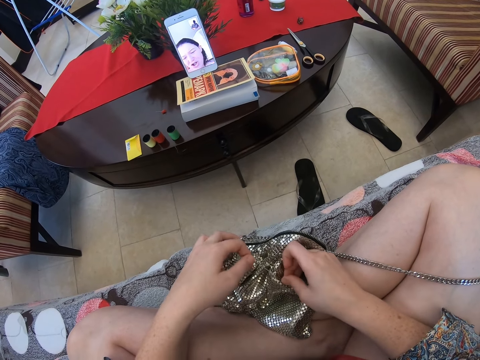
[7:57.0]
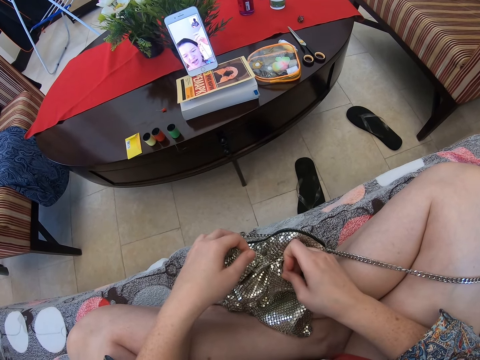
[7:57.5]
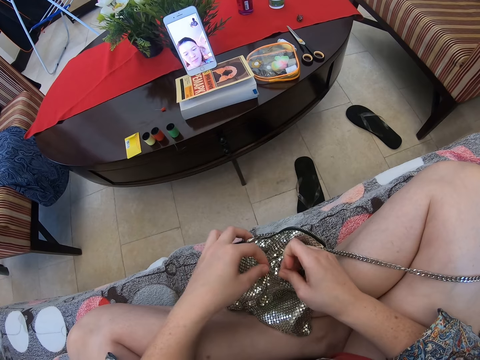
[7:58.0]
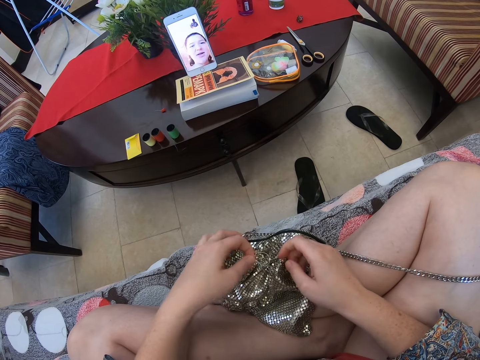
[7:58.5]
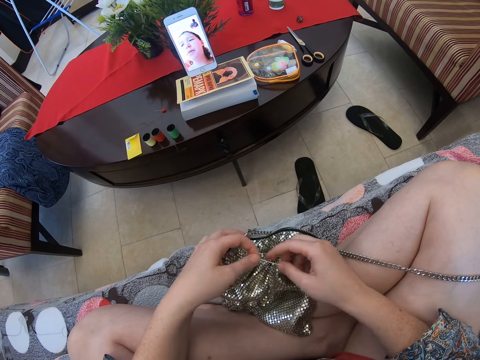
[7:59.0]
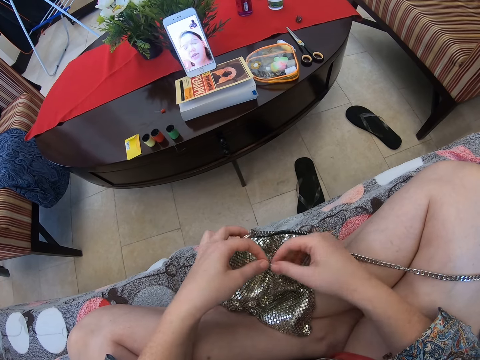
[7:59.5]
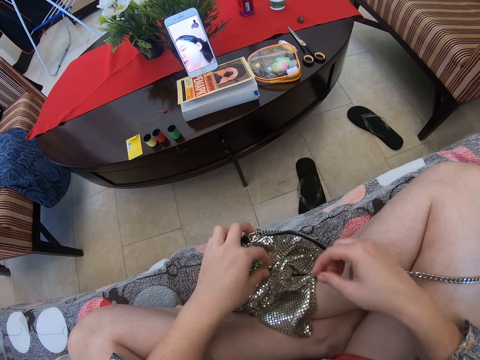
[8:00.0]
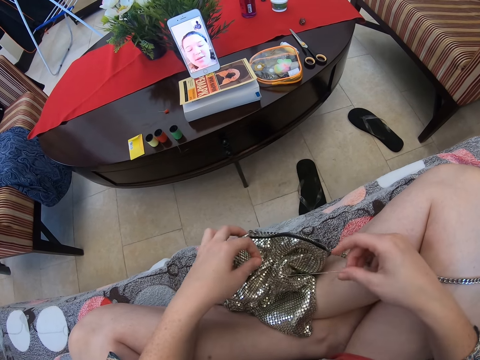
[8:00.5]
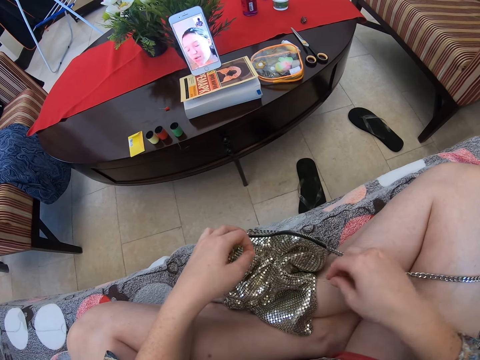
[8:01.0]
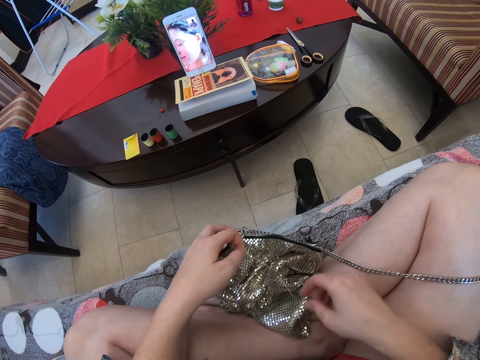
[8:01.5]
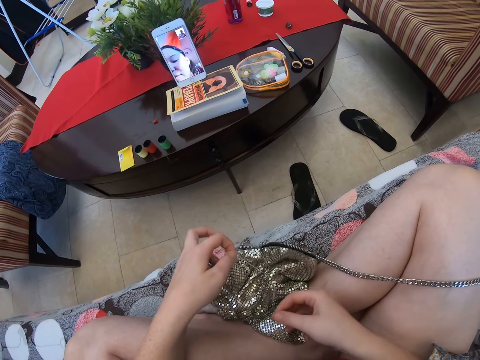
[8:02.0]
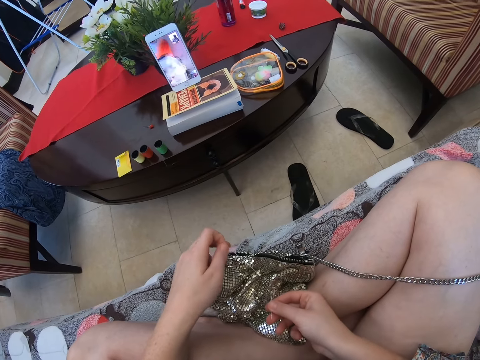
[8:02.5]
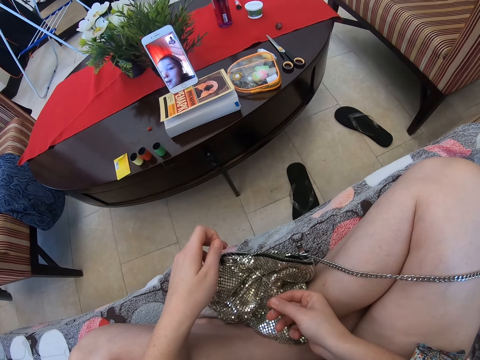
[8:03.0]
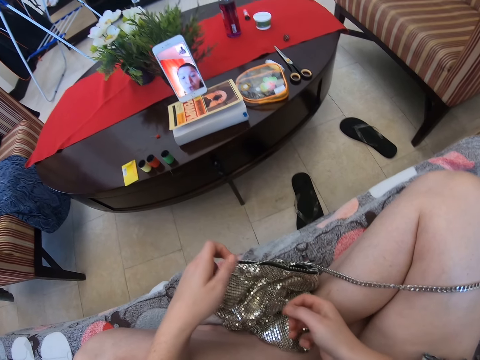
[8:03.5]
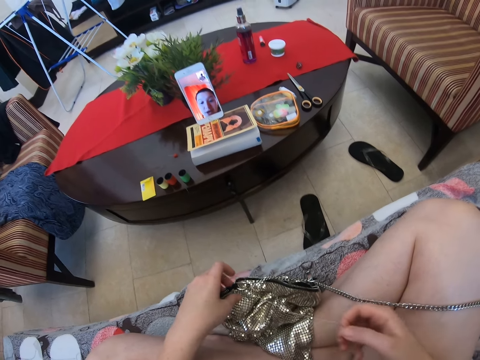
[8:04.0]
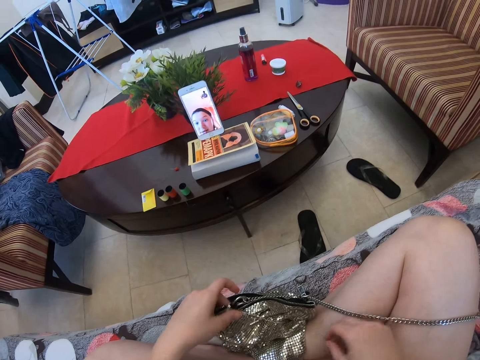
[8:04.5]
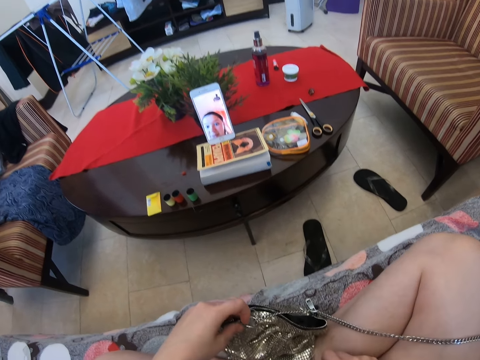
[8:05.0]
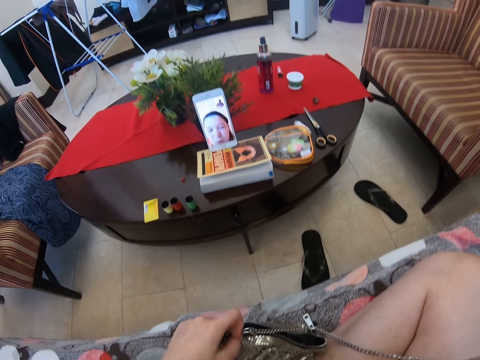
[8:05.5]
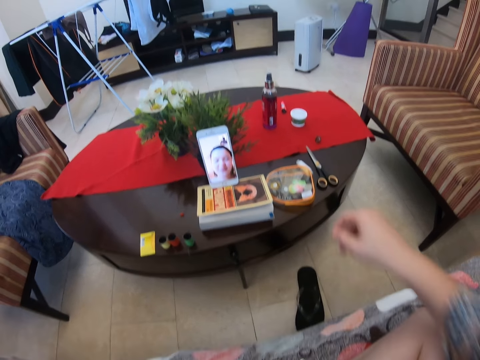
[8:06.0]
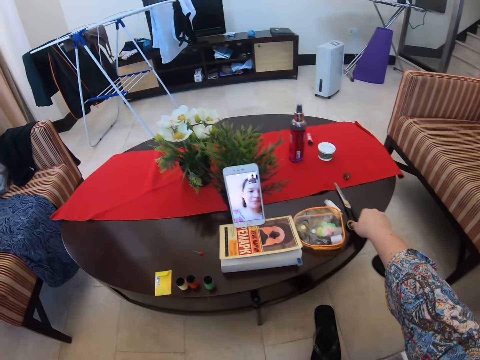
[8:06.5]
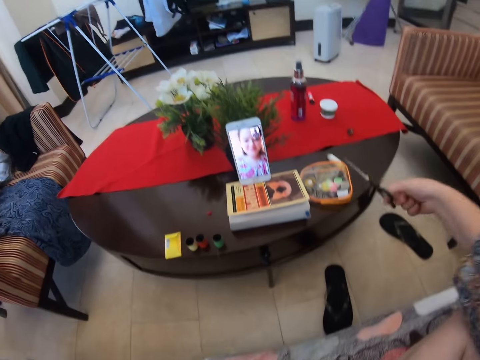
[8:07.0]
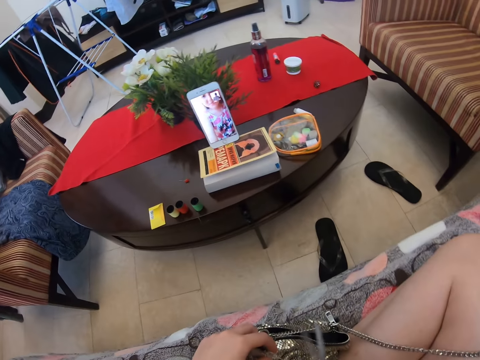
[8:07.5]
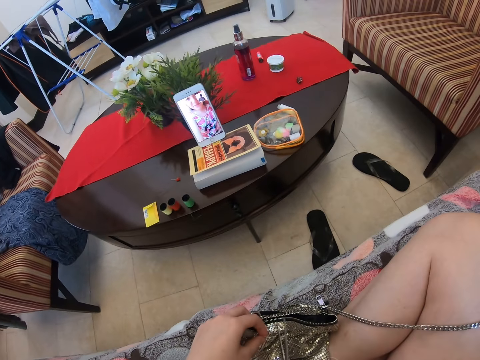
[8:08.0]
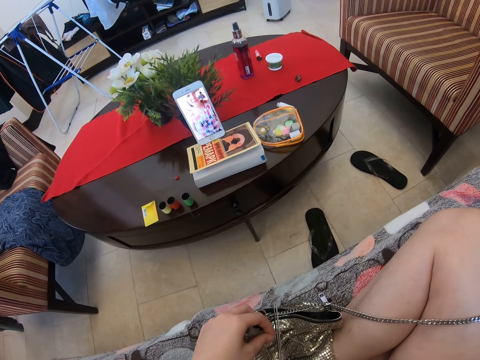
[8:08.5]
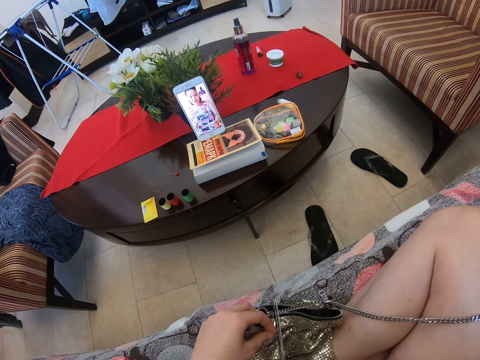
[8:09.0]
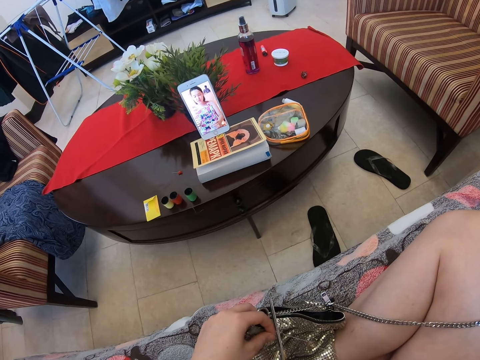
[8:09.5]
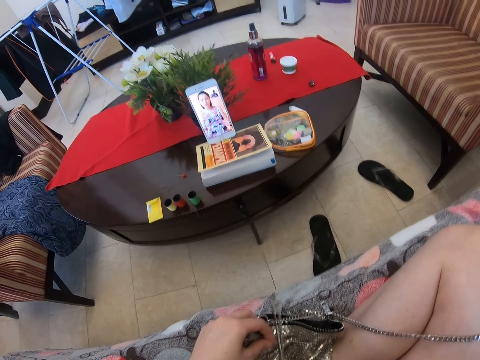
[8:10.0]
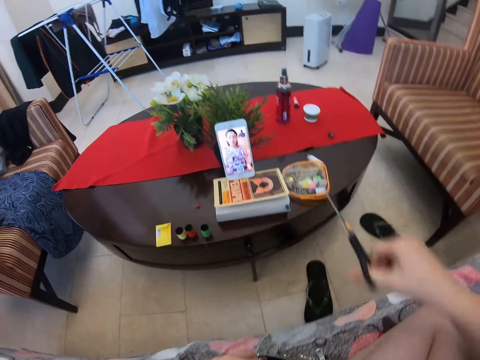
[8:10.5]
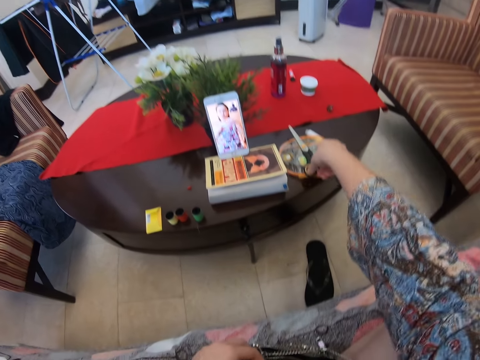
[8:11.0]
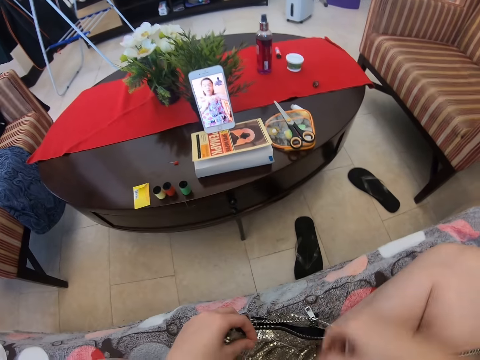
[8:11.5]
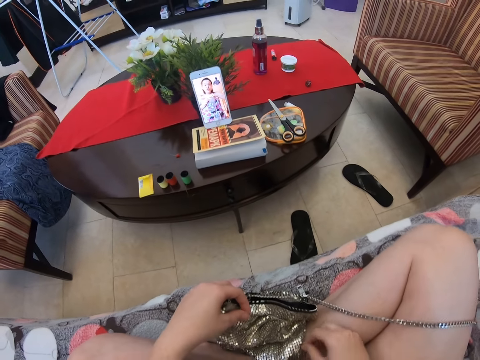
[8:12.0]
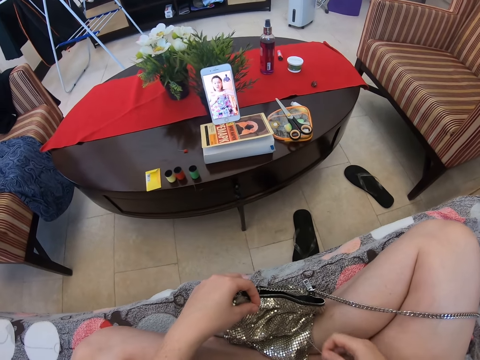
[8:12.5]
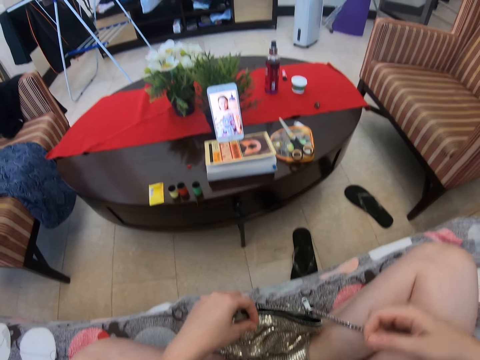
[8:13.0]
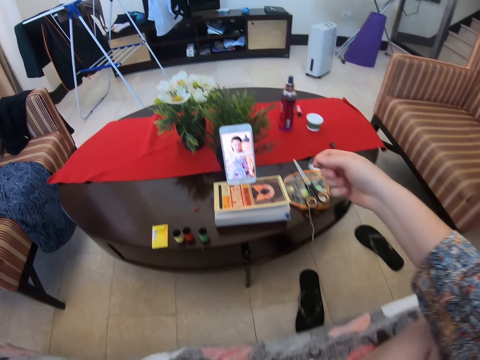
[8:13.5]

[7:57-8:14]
The camera wearer sews the bag. A woman speaks to the camera wearer in the video call. The camera wearer pulls the thread with both hands. The woman speaks to the camera wearer in the video call. The camera wearer touches the bag with the left hand. They are picking a pair of scissors. They cut a thread using the scissors. They are putting down the pair of scissors. The woman speaks to the camera wearer in the video call.

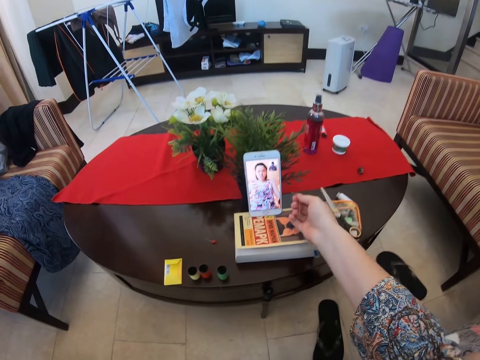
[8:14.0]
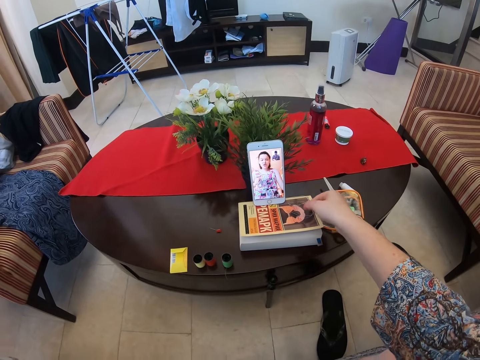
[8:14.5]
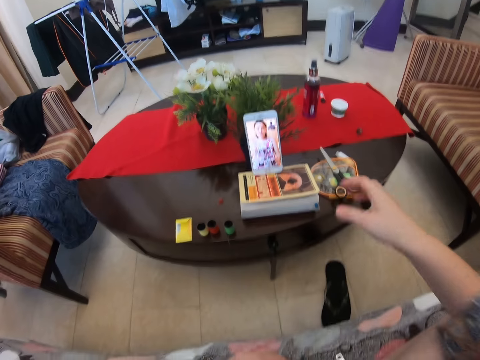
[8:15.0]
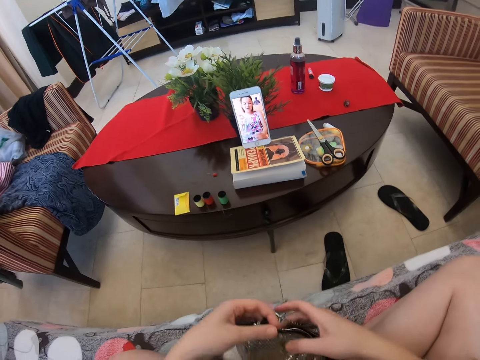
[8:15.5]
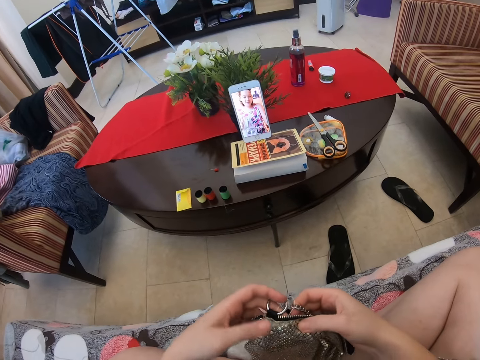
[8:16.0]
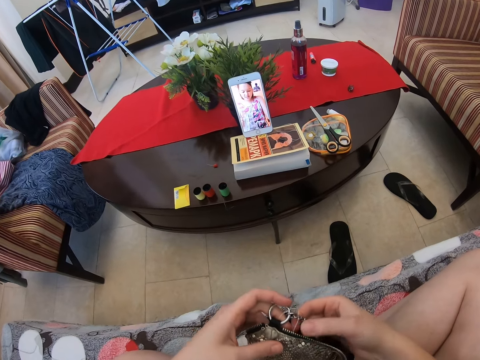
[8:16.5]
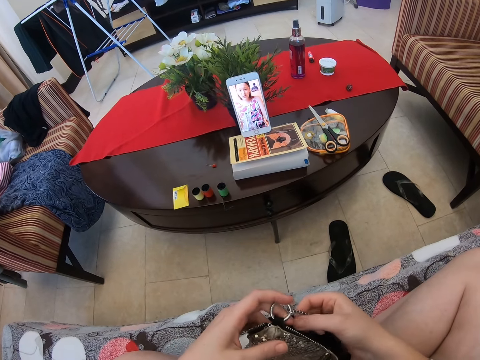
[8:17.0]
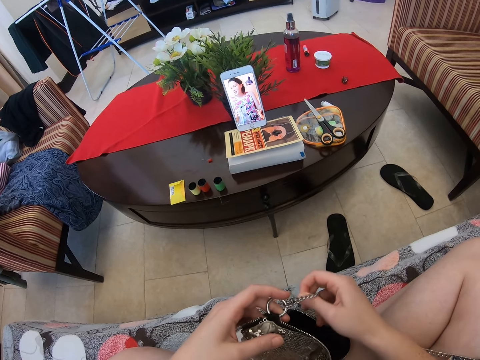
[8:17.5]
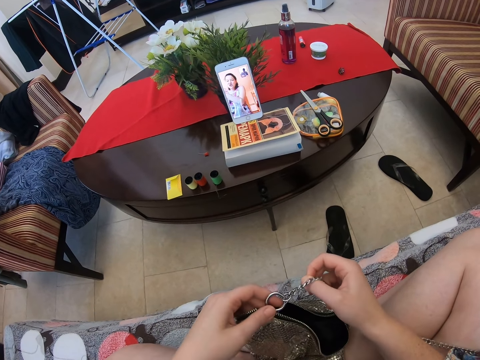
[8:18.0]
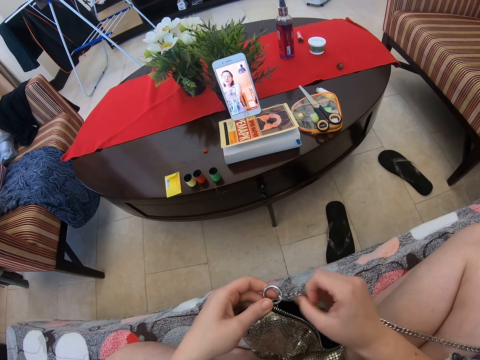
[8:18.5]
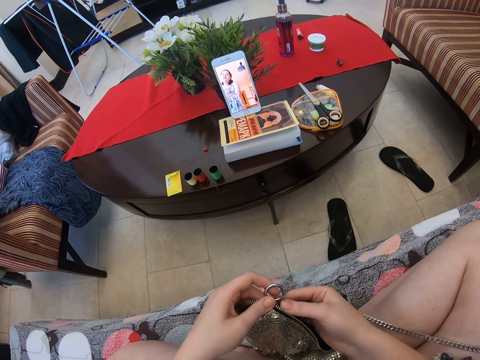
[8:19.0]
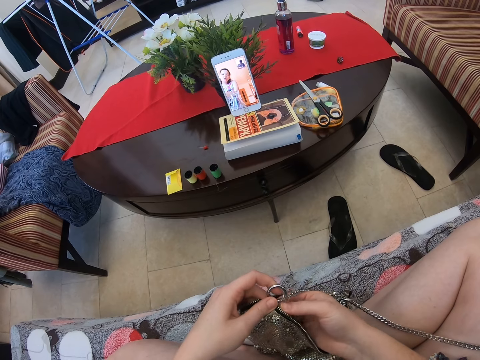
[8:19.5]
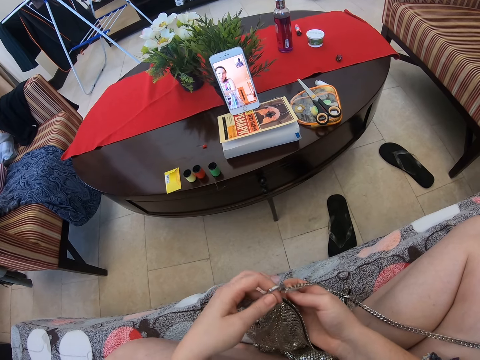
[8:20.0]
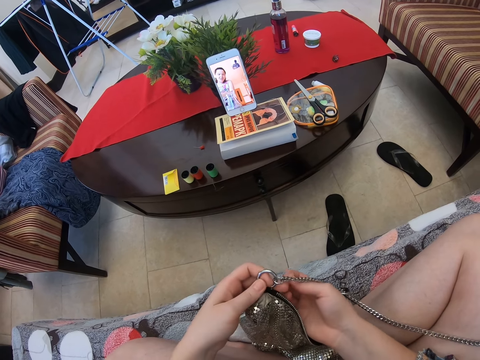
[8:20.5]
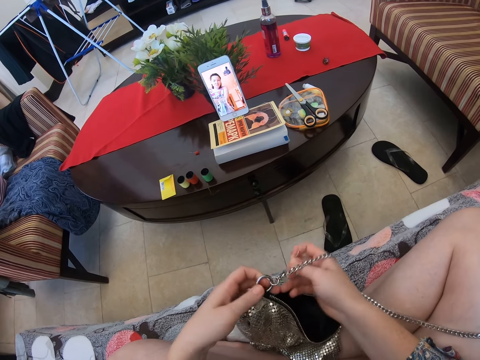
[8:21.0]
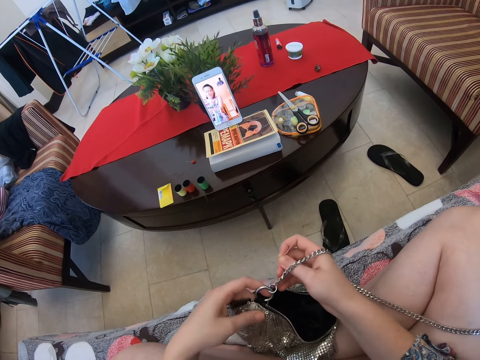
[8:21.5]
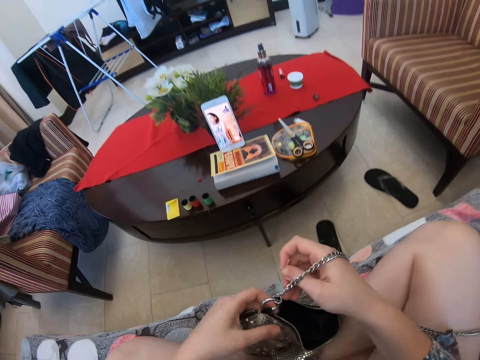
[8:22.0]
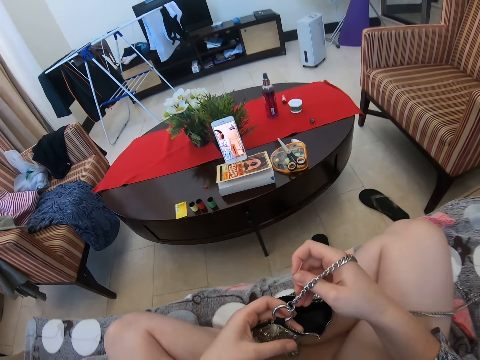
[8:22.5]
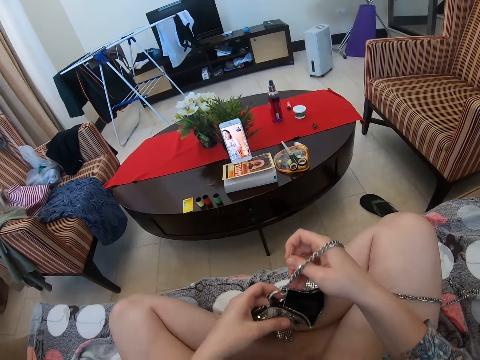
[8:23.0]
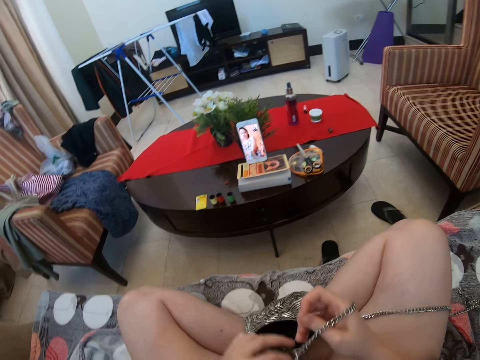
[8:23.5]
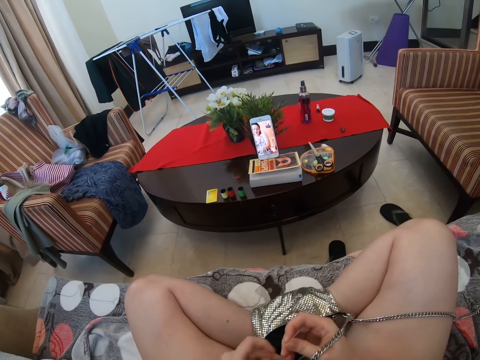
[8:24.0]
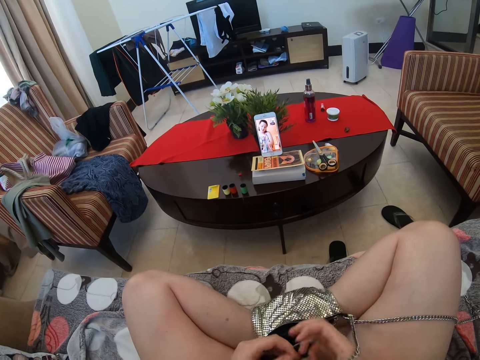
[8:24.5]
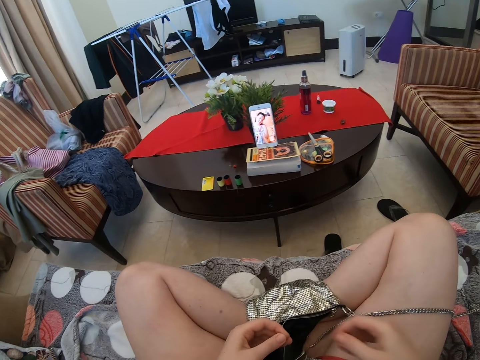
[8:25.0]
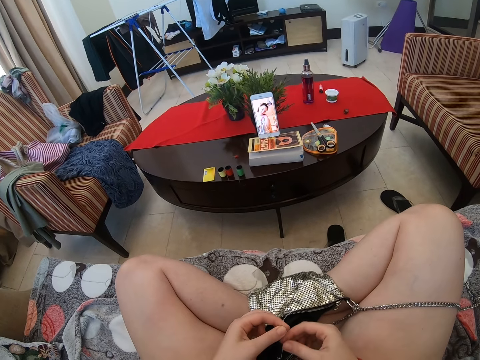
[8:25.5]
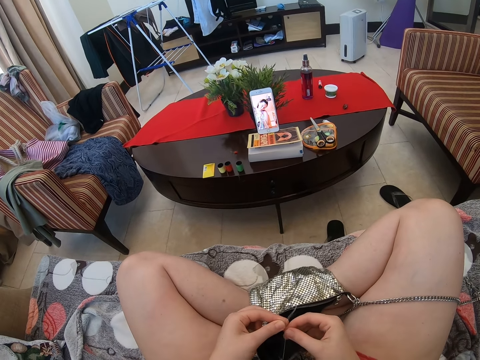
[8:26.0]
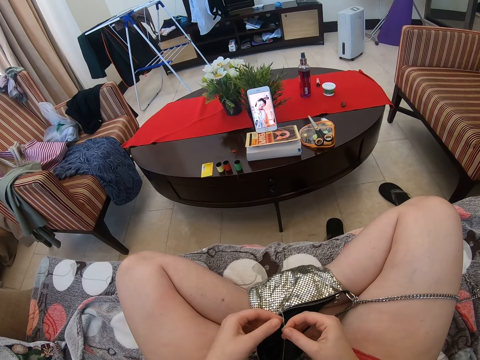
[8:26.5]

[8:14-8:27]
The camera wearer drops the needle with thread on a book. A woman speaks to the camera wearer in the video call. The camera wearer holds the bag handle. They hold the bag with the left hand. The woman stands in the video call.
